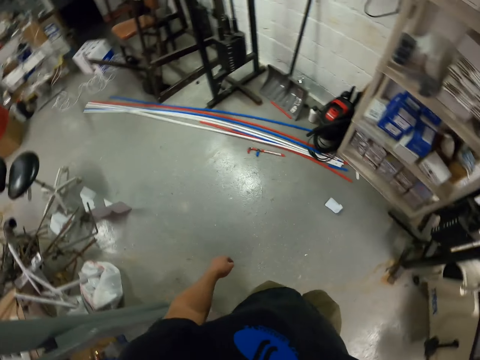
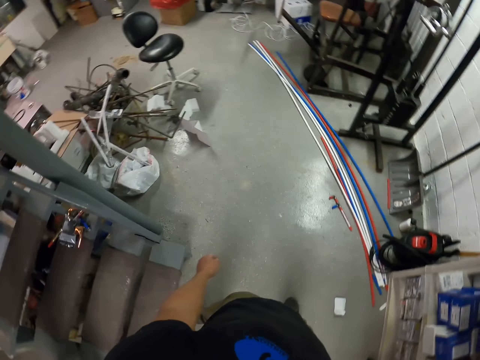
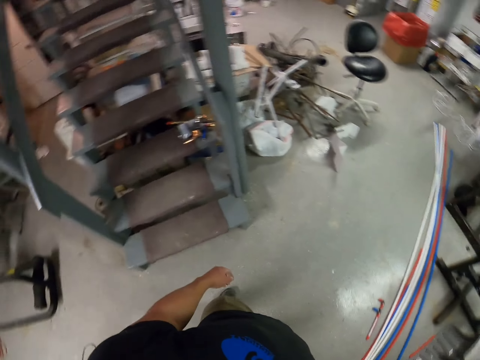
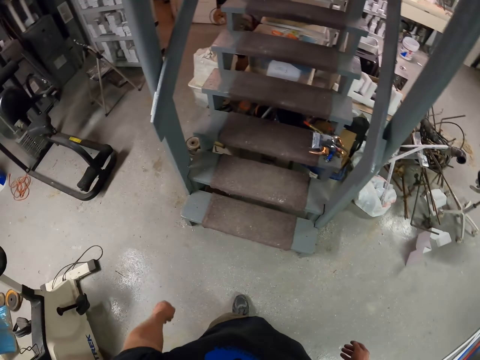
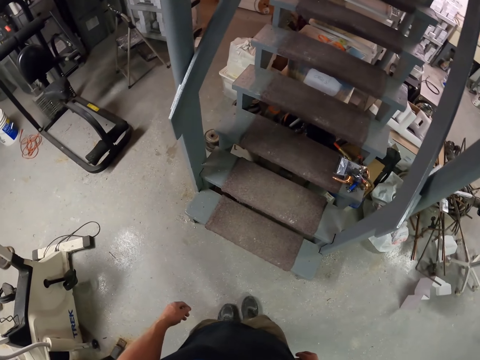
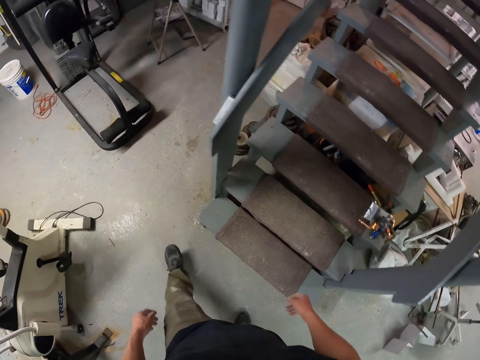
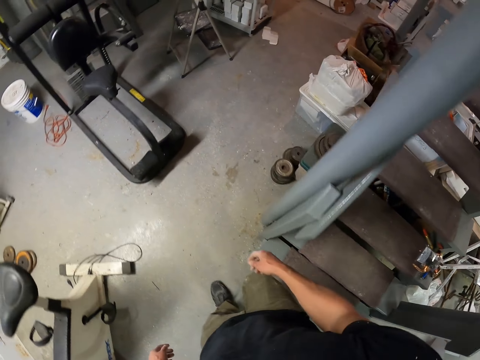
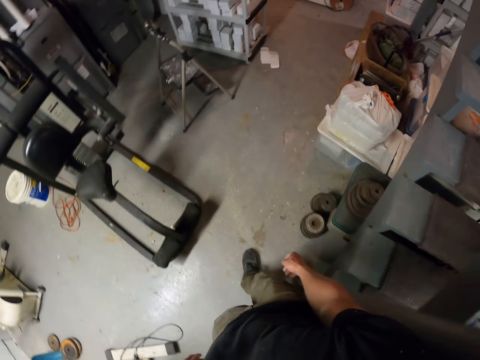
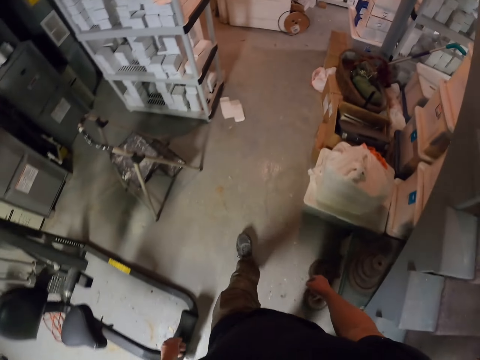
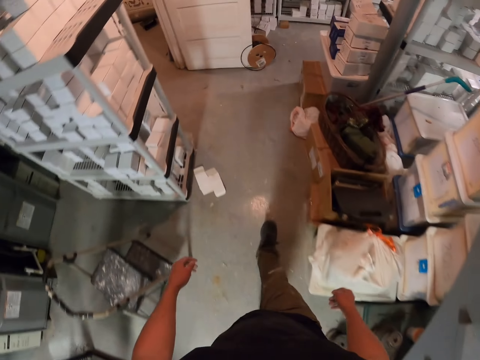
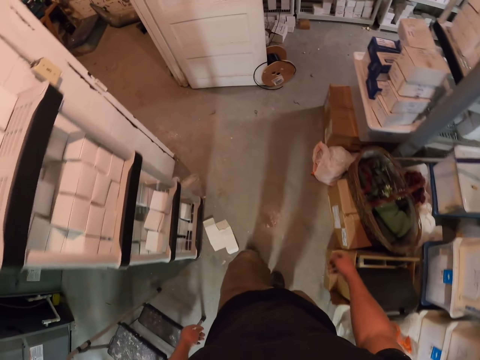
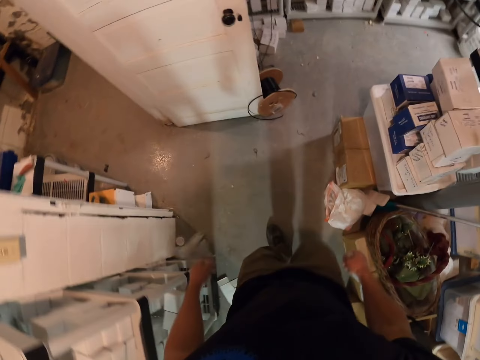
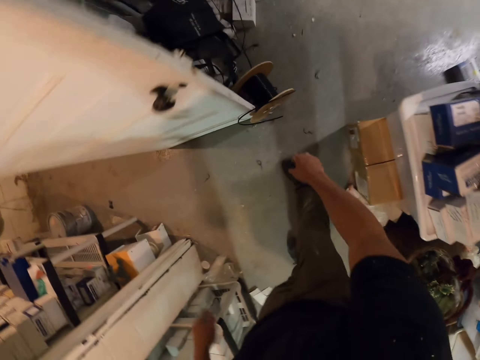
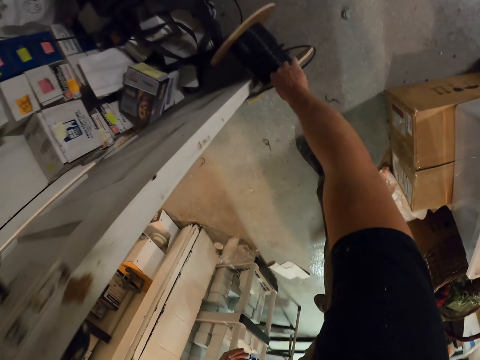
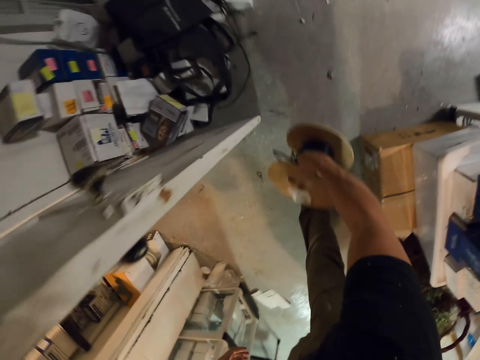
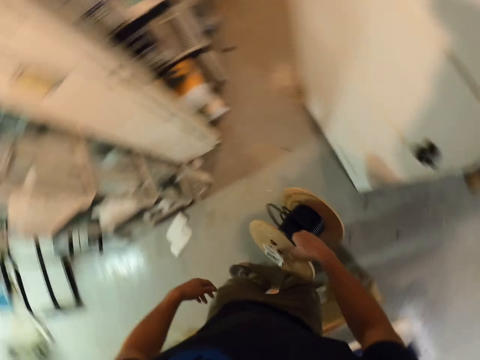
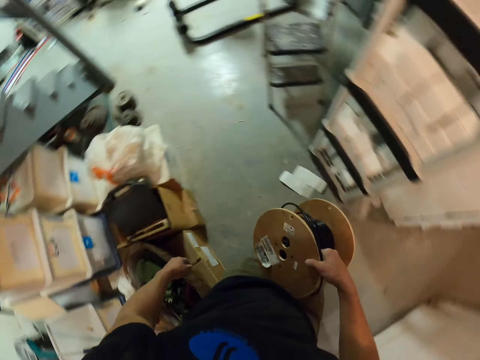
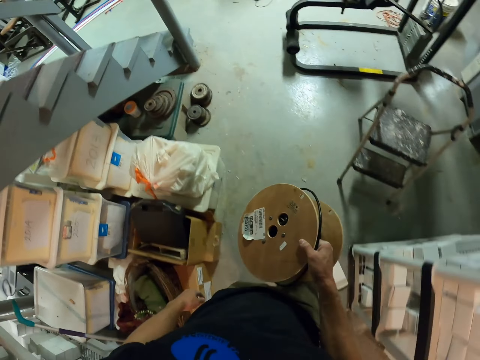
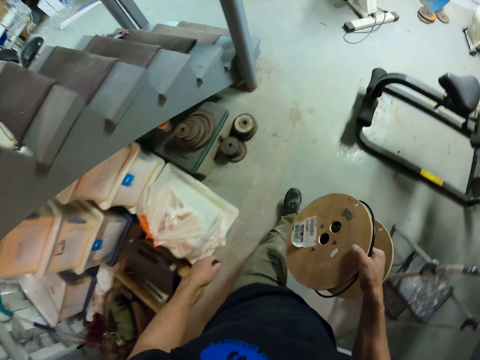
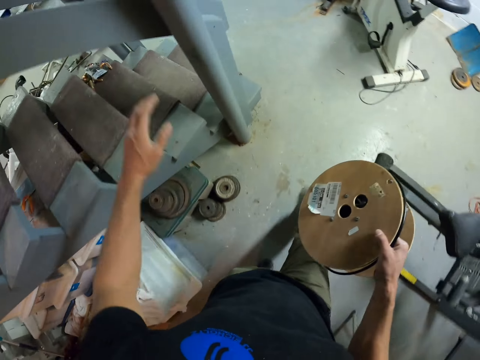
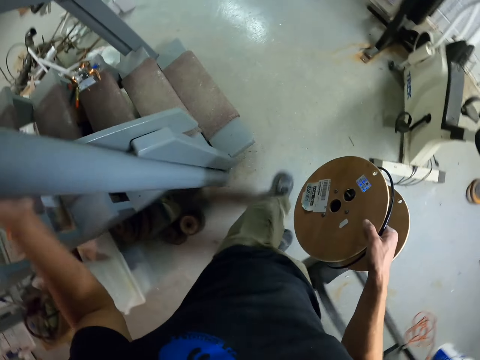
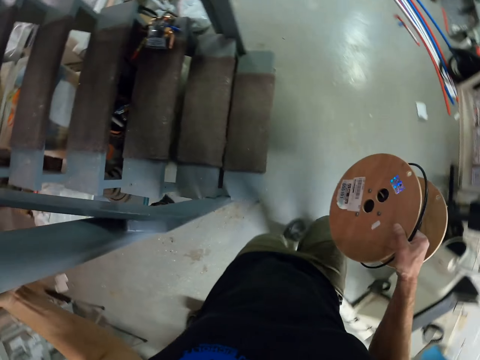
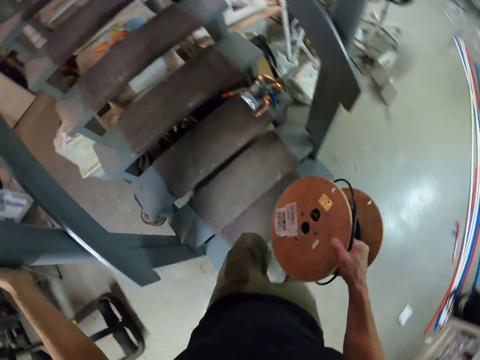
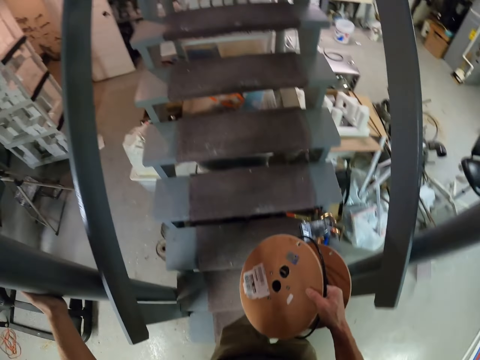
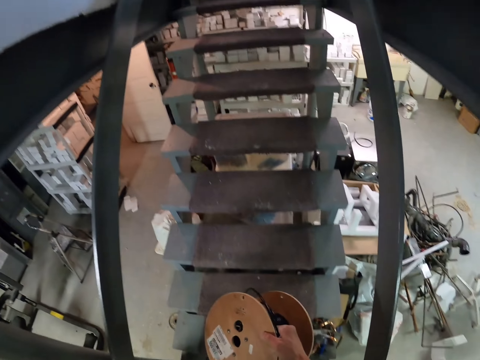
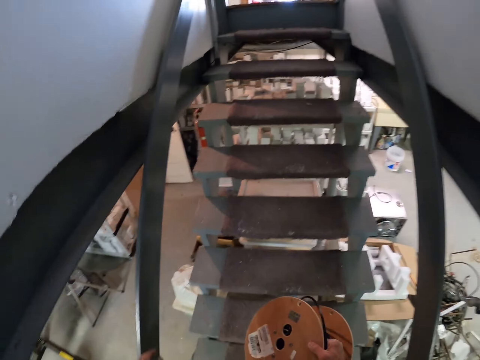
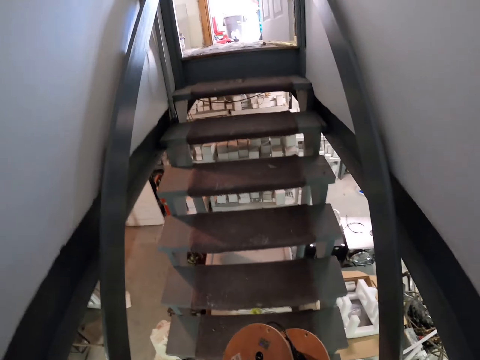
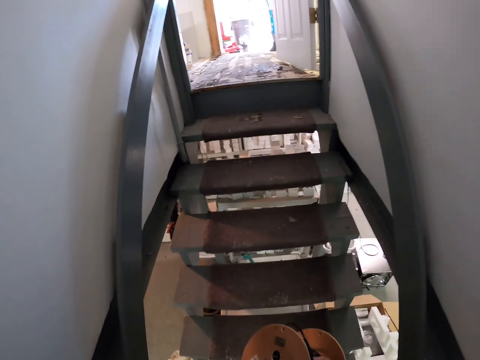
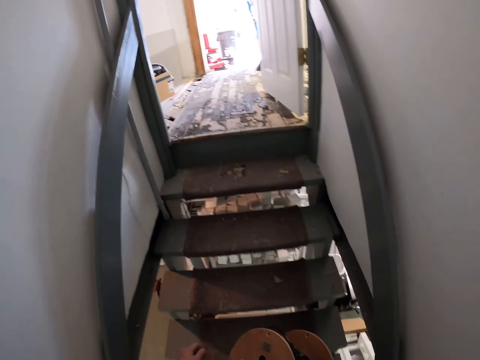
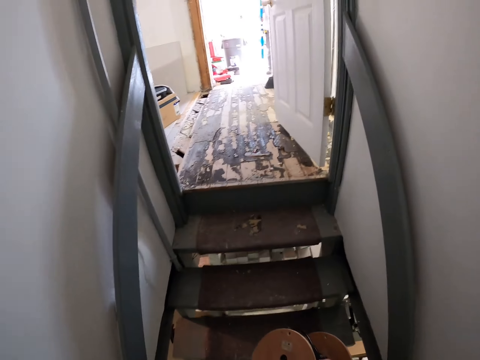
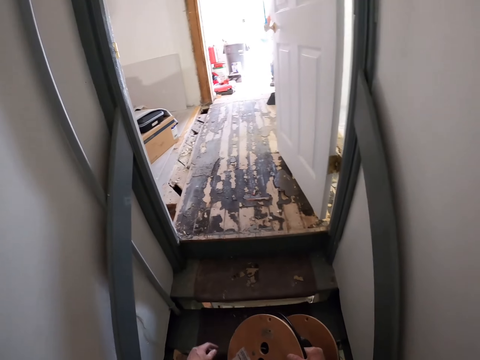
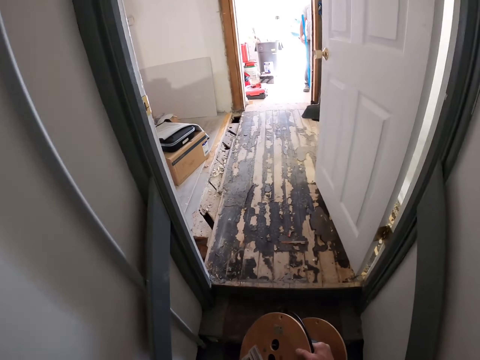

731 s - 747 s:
The camera wearer looks around the house. They walk around the house. They take a cable roller. They walk around the house. They hold a pole with a pole. They climb up the stairs.

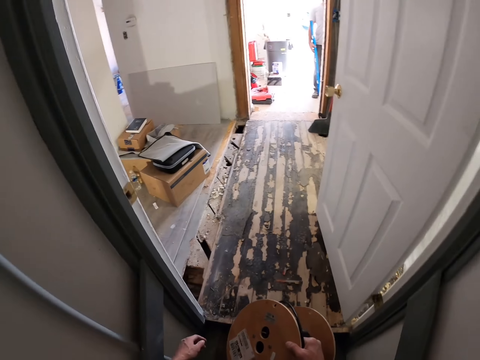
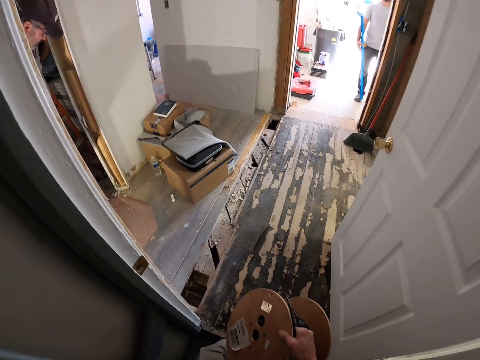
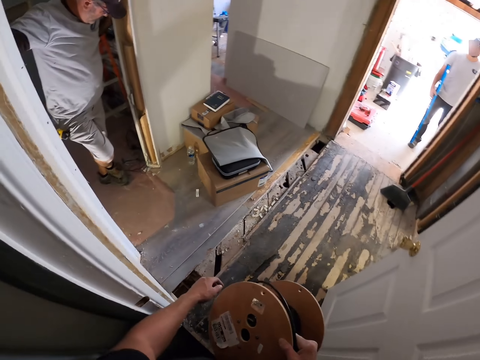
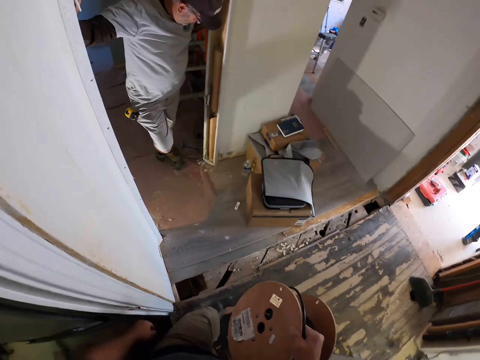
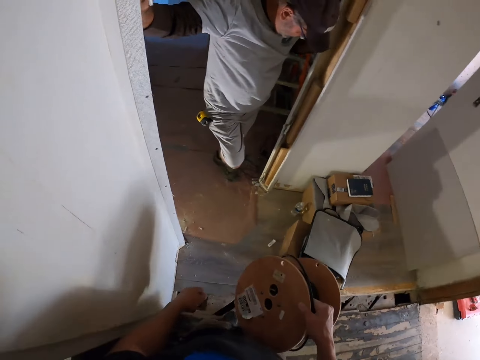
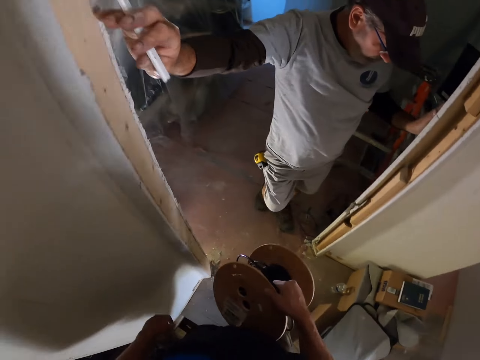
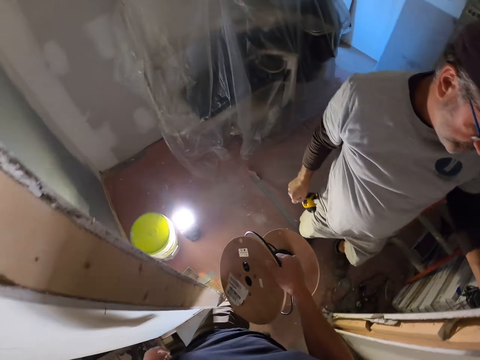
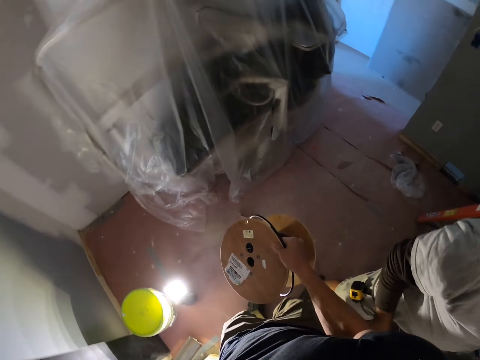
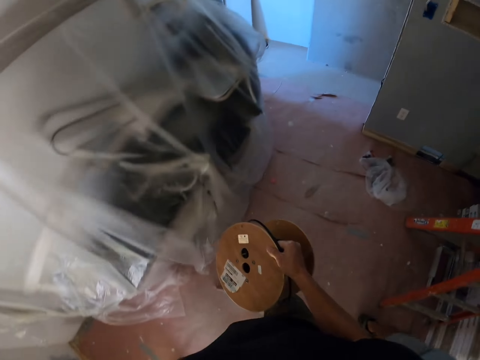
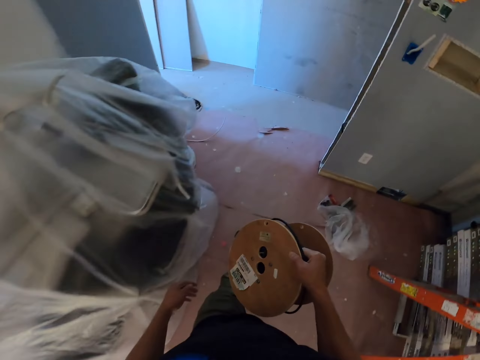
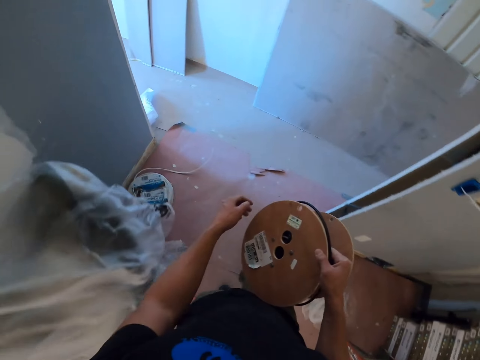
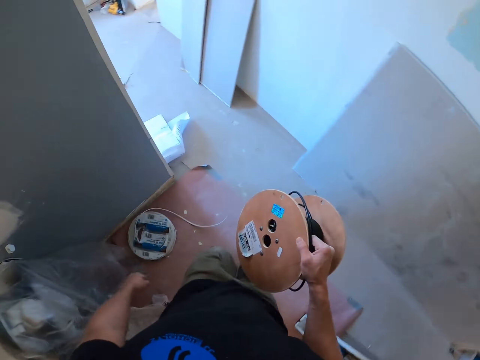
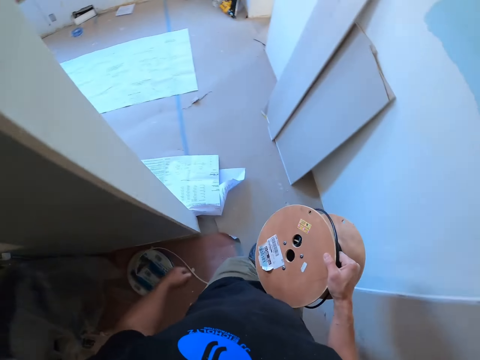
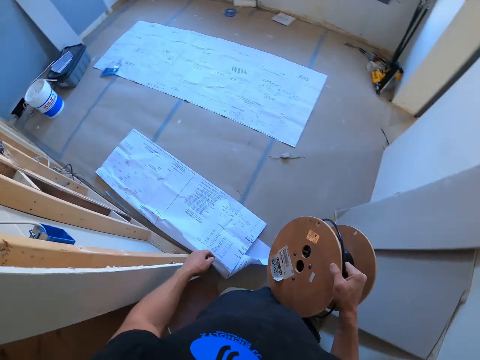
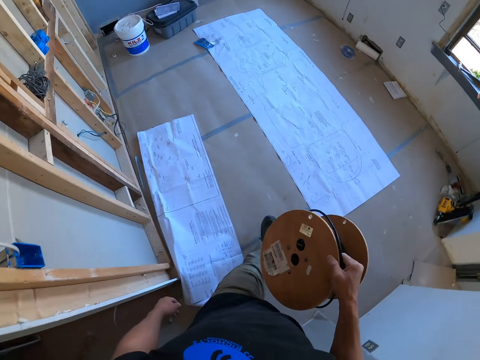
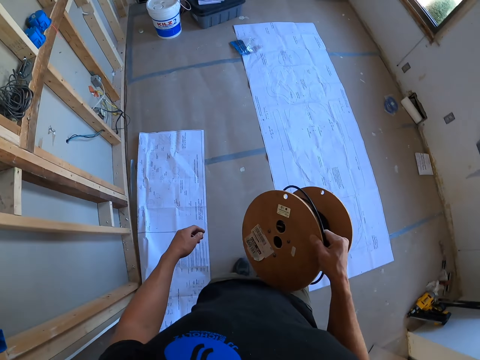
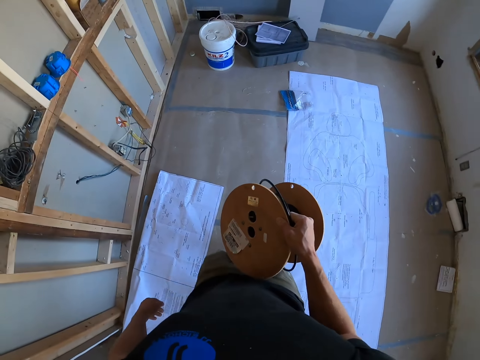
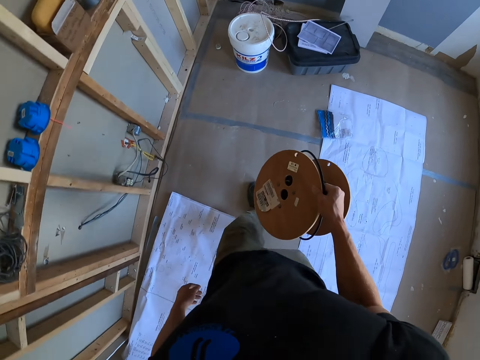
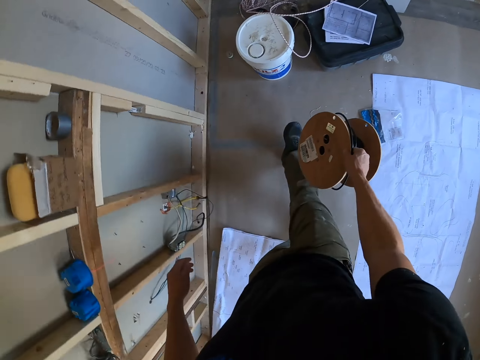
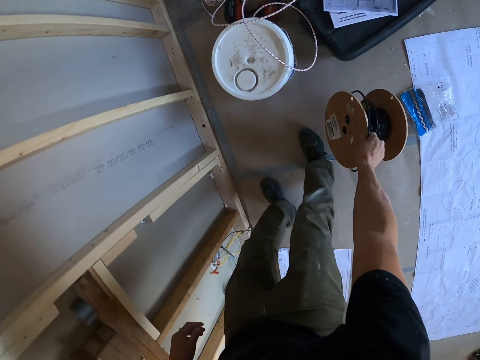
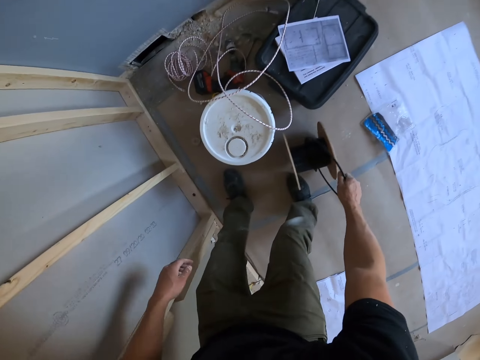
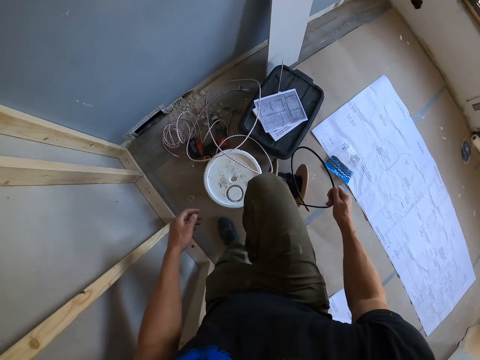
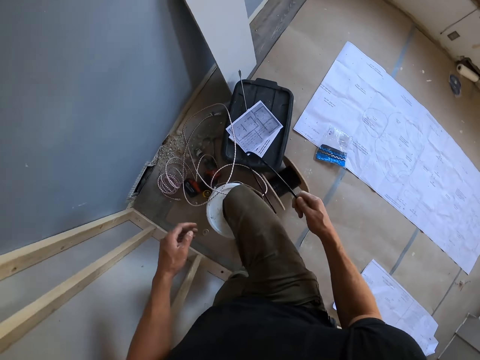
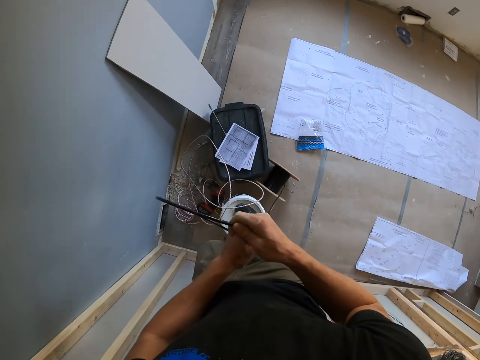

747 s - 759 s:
The camera wearer walks around the house. They put the cable roller on the floor. They hold the cable. They step on the bucket.
